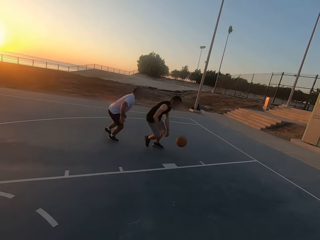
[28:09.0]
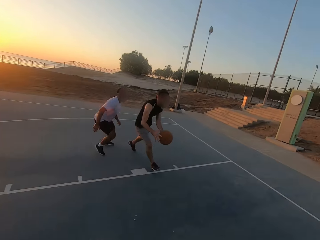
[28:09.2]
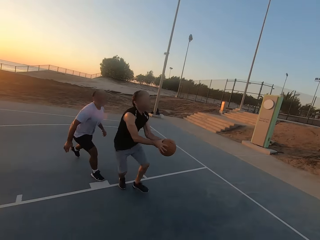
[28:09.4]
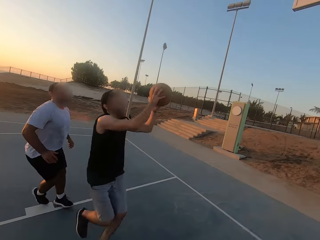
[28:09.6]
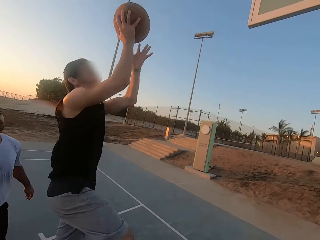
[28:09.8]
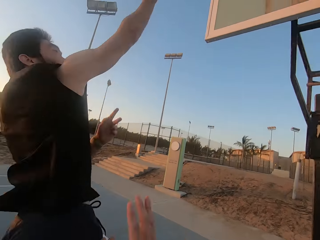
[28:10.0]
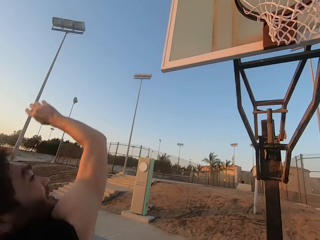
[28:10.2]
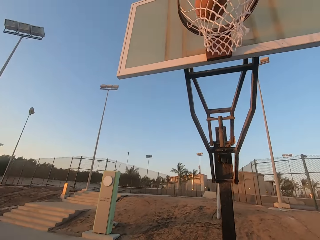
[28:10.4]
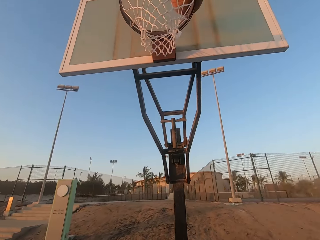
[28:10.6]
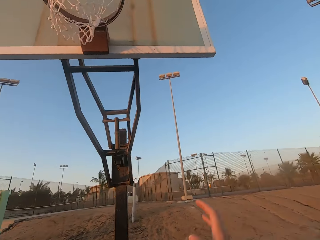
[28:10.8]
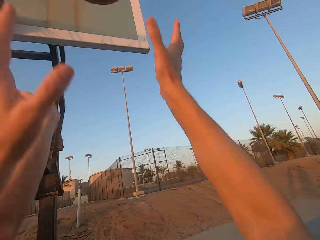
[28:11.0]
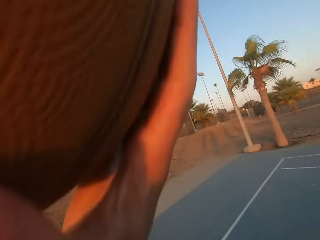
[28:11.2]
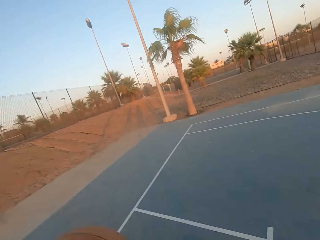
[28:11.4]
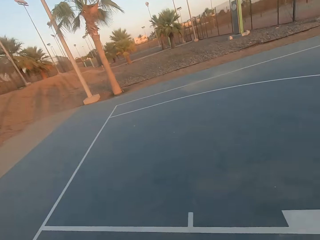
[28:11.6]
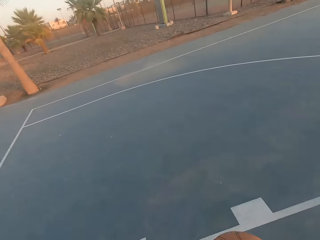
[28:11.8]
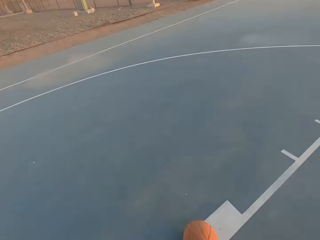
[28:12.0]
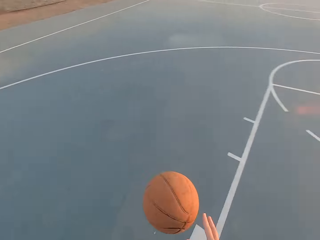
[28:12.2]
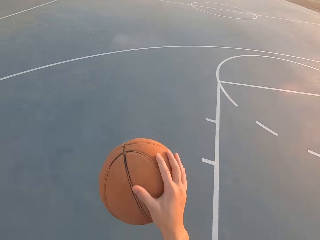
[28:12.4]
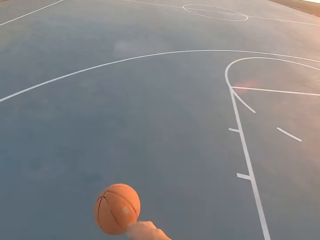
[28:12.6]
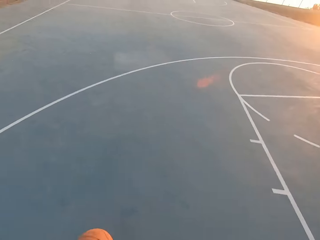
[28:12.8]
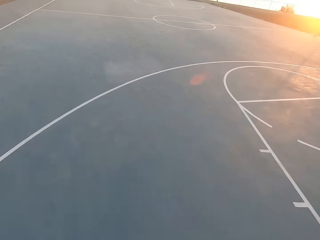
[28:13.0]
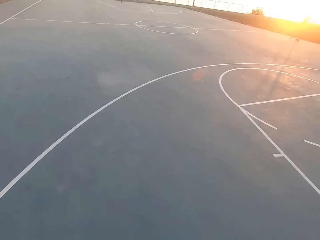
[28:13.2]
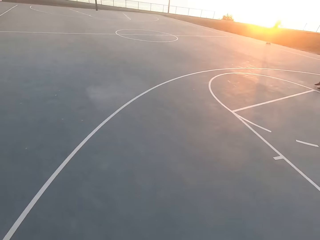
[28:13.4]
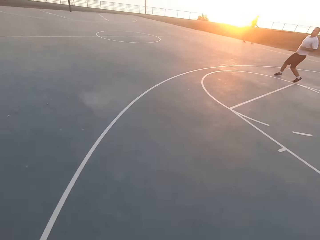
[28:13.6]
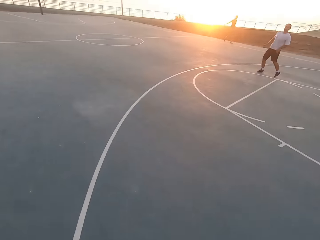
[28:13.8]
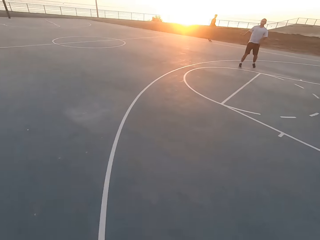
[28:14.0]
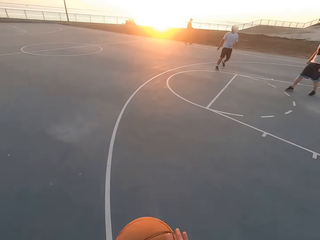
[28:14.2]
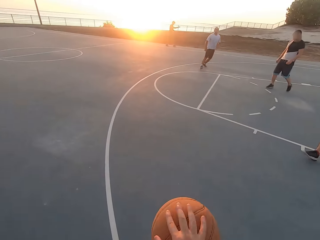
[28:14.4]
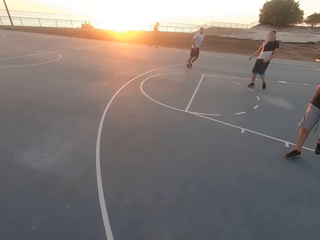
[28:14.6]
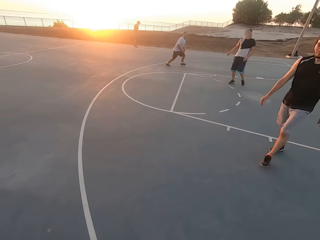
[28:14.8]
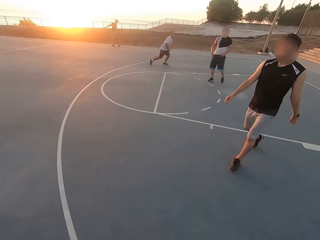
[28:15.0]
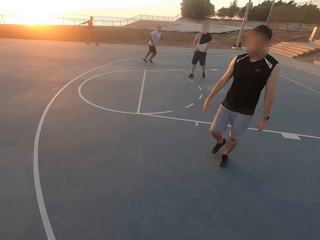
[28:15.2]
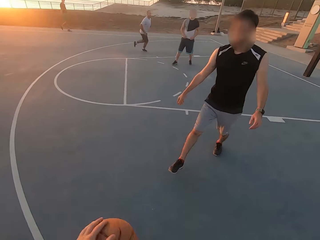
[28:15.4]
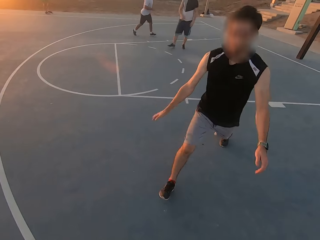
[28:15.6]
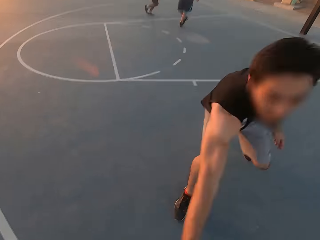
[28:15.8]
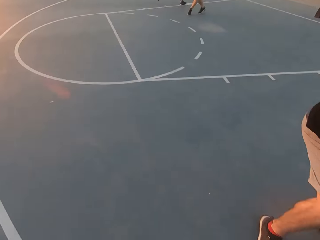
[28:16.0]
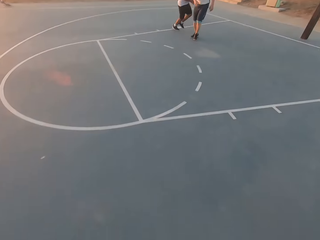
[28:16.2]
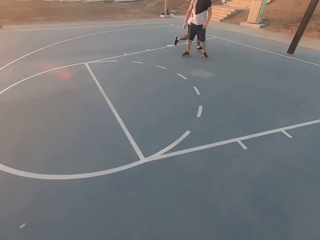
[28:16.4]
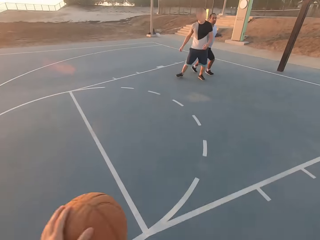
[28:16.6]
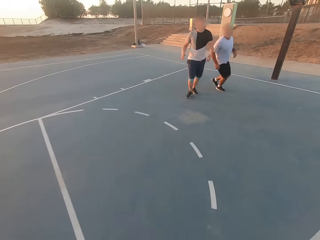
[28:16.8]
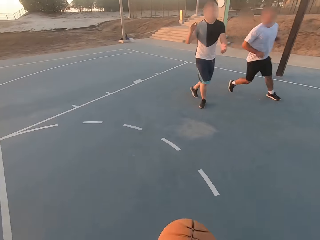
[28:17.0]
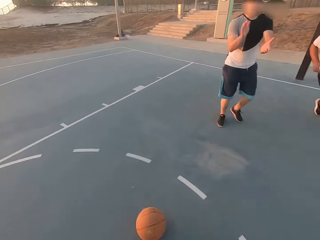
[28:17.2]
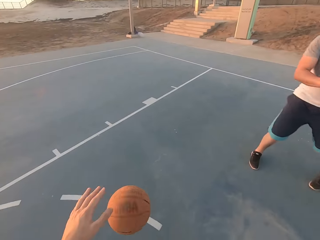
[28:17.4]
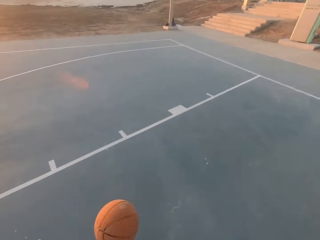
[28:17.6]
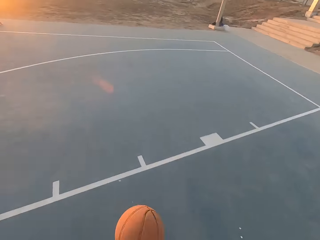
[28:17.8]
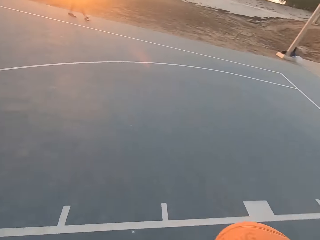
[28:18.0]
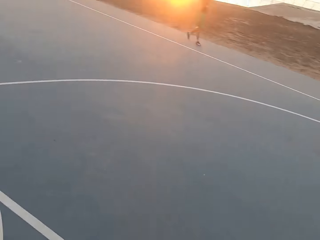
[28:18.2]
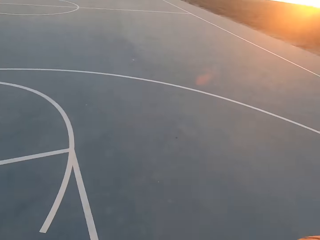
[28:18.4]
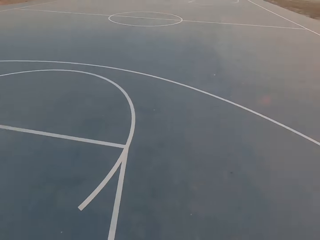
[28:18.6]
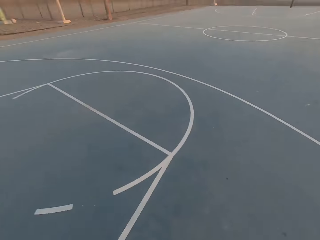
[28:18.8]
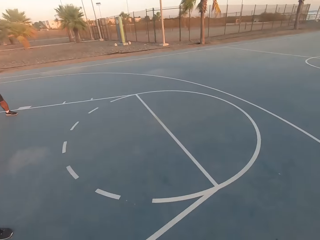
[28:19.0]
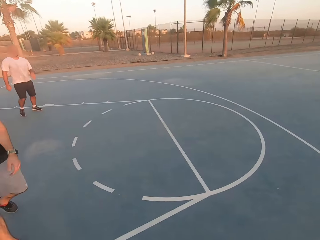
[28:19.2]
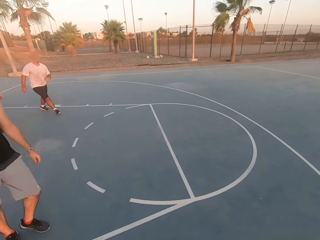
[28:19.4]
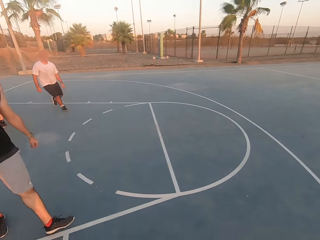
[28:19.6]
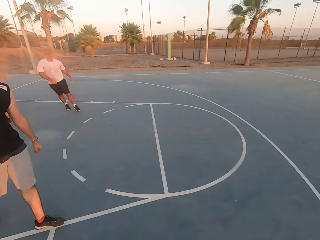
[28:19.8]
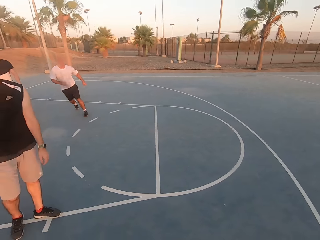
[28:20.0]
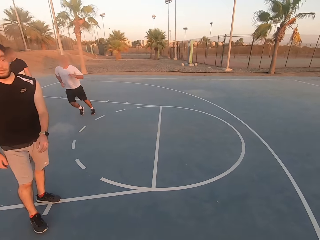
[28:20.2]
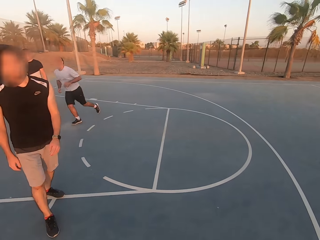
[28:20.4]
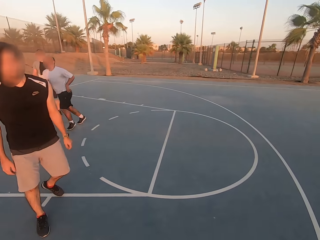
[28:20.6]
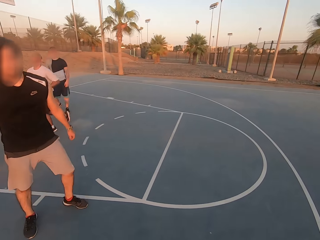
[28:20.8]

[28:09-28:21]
A man jumps and throws the ball on the ring. The camera wearer picks up the ball, holds the ball and dribbles the ball. The man shields.

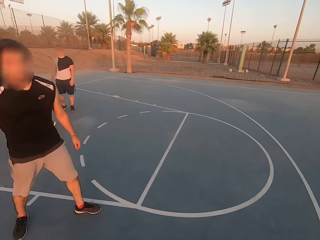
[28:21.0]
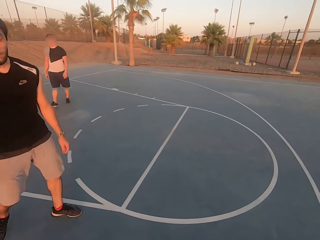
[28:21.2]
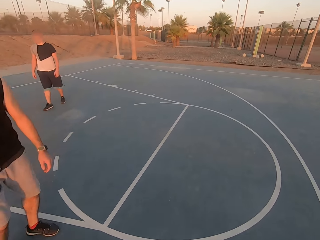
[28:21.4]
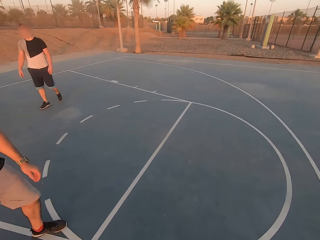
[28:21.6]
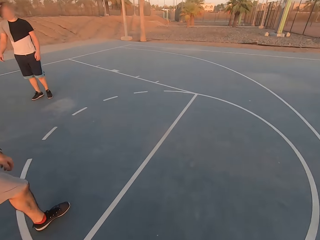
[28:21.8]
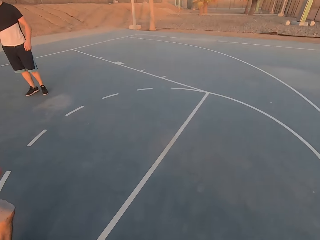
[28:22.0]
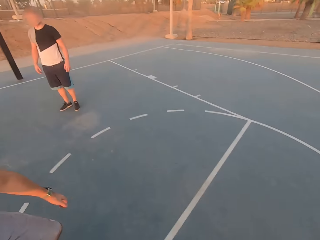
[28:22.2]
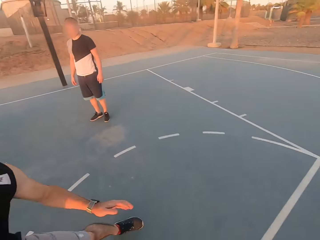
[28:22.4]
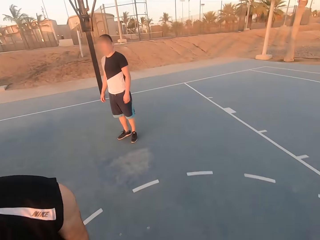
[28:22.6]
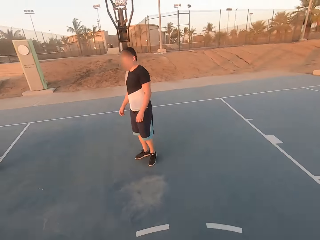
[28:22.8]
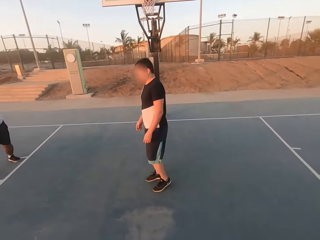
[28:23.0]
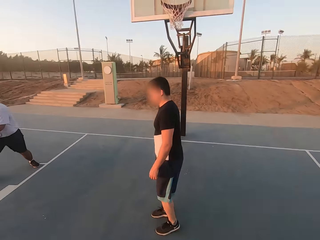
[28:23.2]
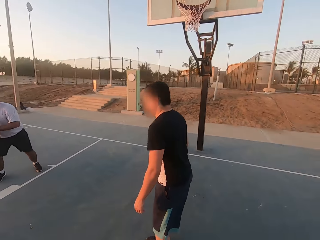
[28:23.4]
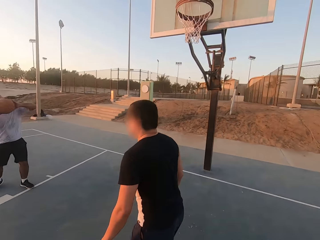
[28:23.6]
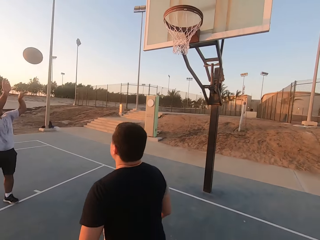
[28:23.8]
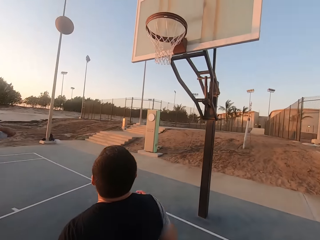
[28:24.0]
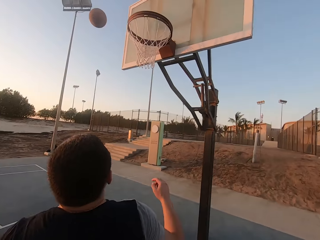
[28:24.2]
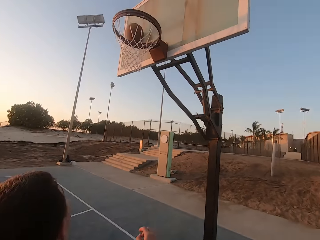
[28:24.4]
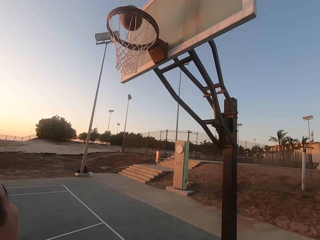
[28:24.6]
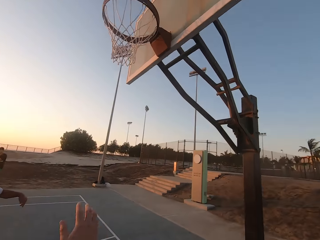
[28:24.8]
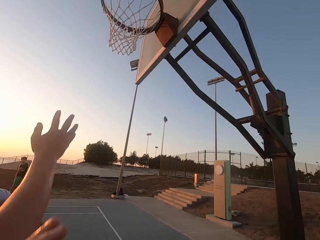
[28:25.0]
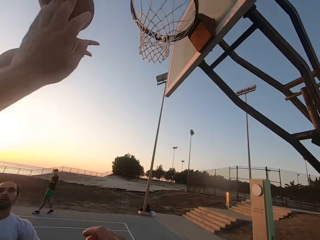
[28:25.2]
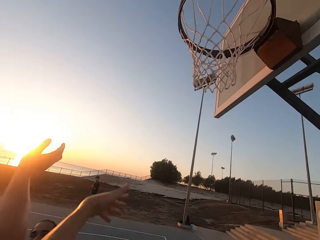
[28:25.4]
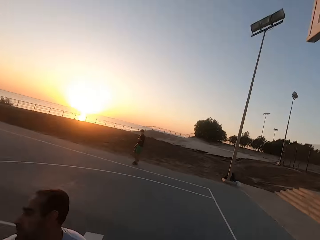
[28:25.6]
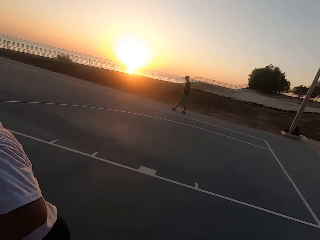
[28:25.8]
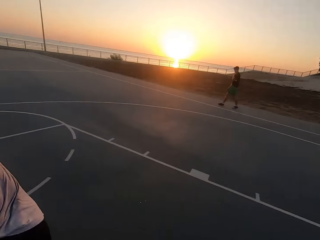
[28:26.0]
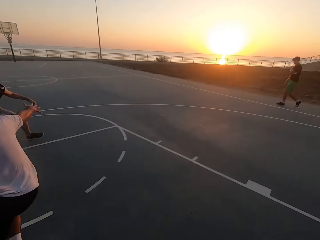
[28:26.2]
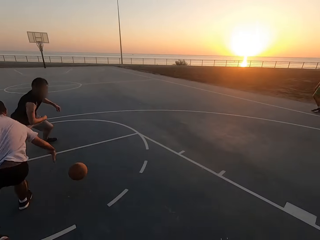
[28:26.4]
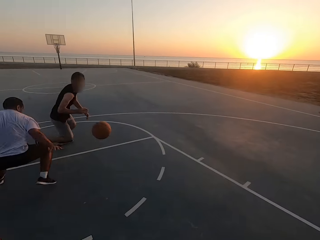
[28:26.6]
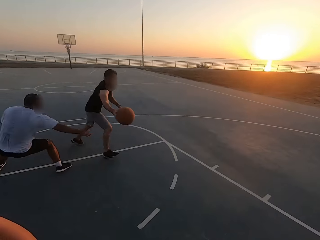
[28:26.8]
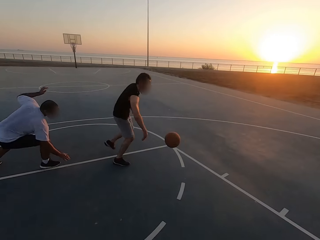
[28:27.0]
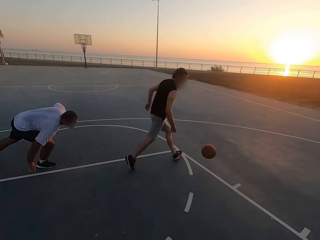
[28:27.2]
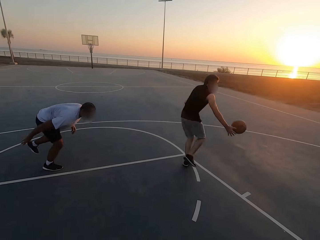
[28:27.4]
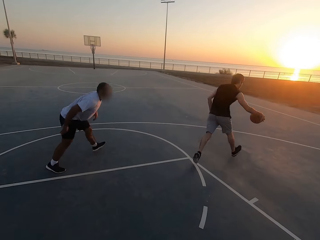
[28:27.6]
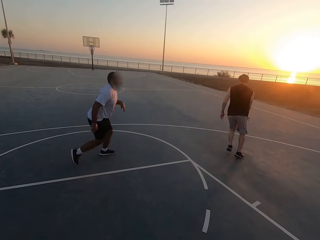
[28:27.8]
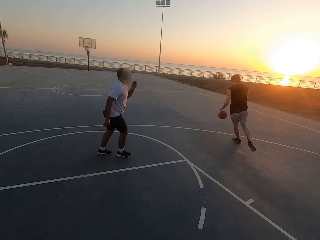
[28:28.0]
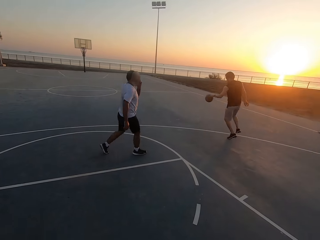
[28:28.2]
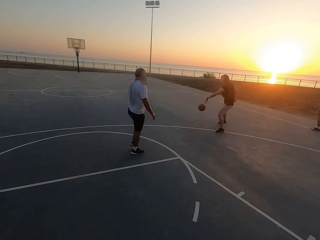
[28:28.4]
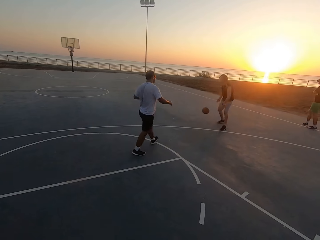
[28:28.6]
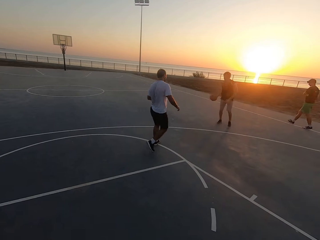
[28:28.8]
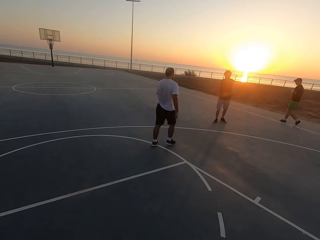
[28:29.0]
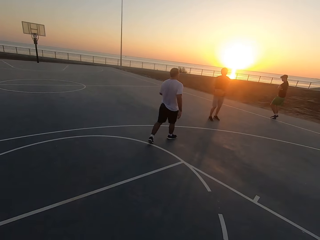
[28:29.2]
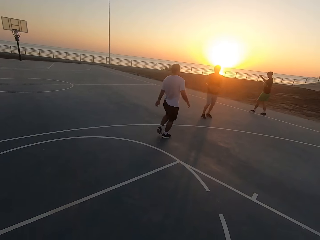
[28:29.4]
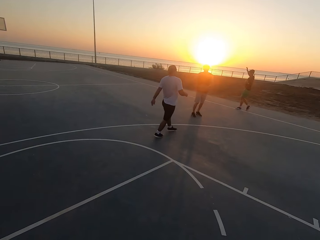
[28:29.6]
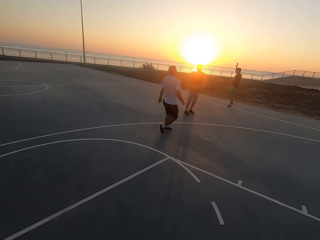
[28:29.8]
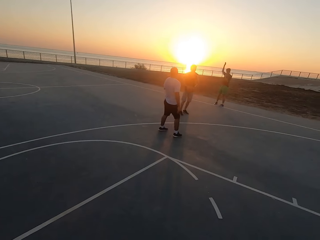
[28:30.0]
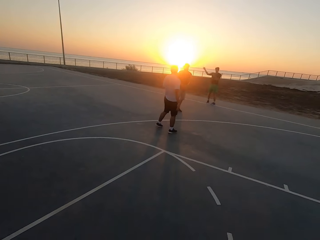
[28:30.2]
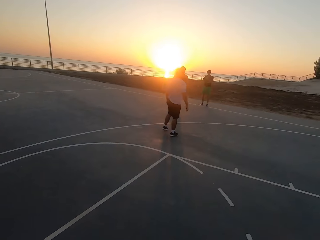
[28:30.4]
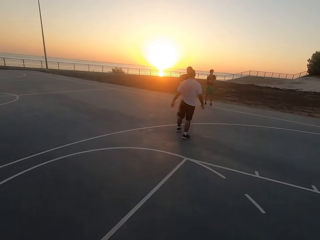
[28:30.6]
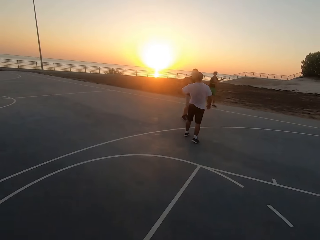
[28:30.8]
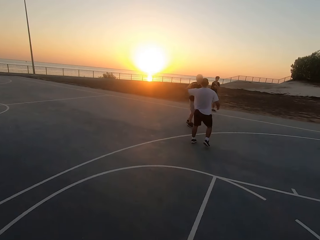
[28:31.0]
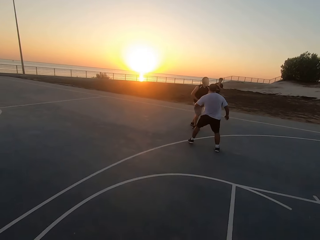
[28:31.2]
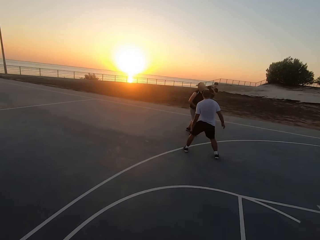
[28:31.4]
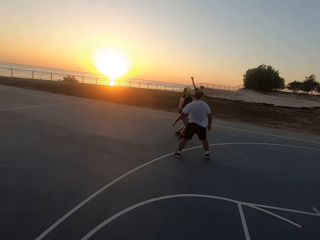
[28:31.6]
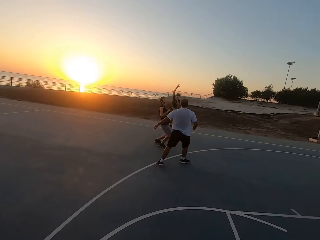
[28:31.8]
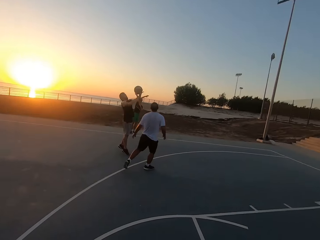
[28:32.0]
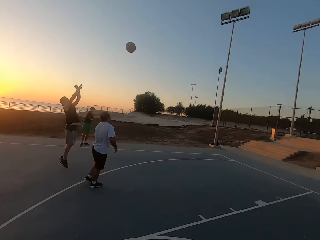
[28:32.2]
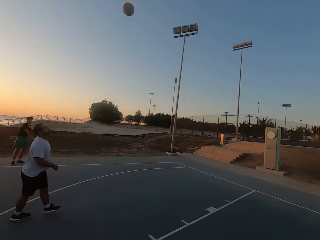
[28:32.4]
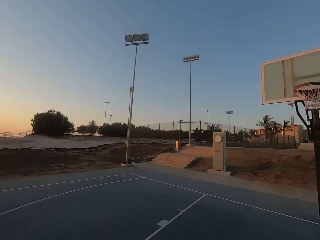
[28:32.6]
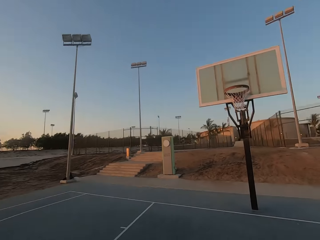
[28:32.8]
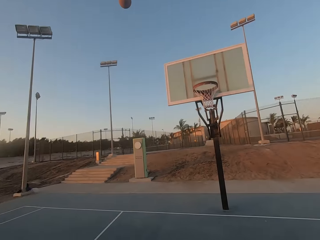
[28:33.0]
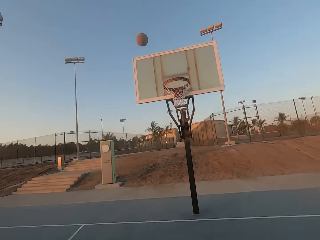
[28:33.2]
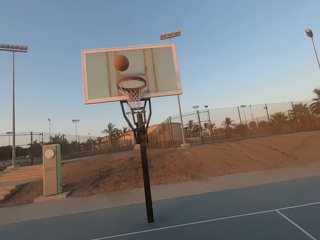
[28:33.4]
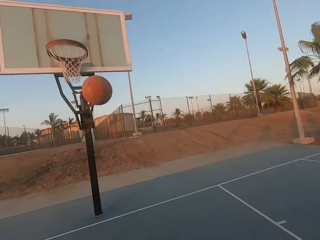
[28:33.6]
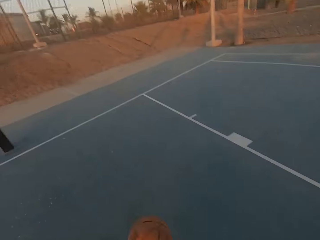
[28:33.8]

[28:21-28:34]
A man holds the ball and throws the ball on the ring. Another man touches the ball. A third man dribbles the ball. The first man runs. The first man shields. The third man holds the ball and jumps. The camera wearer looks around. The third man throws the ball on the board.
